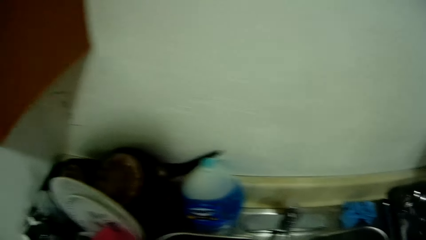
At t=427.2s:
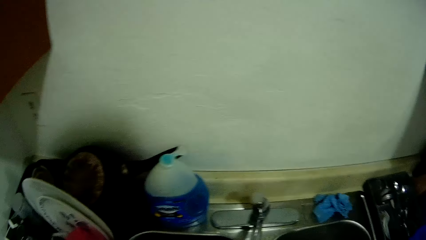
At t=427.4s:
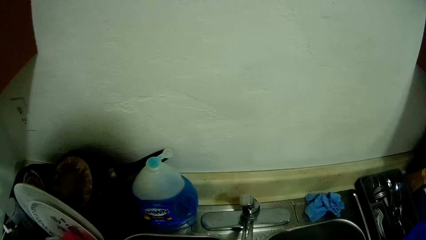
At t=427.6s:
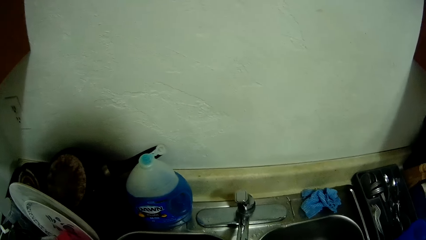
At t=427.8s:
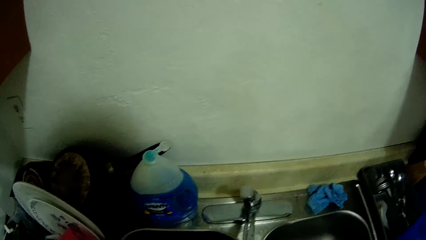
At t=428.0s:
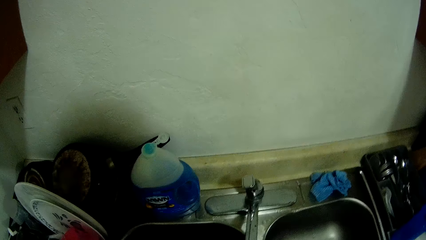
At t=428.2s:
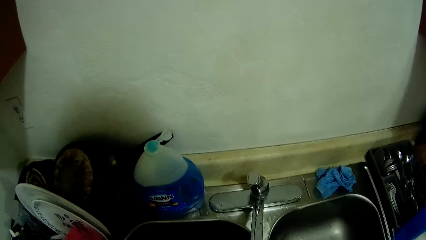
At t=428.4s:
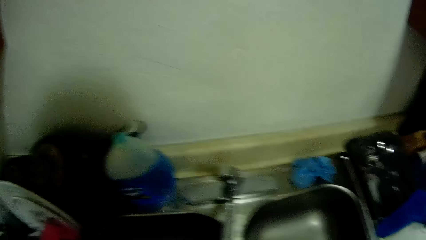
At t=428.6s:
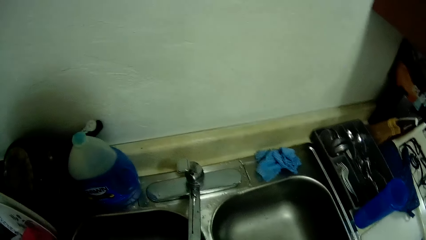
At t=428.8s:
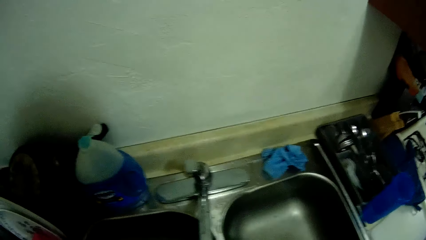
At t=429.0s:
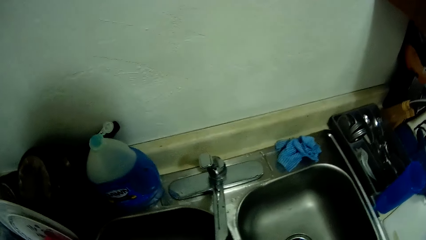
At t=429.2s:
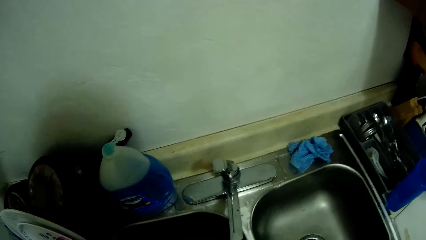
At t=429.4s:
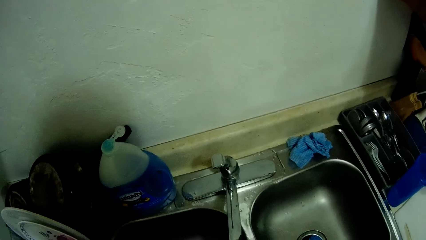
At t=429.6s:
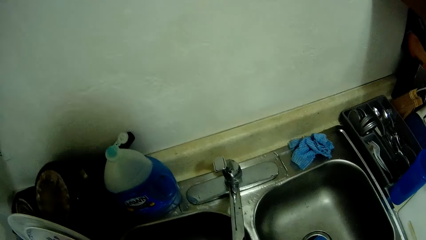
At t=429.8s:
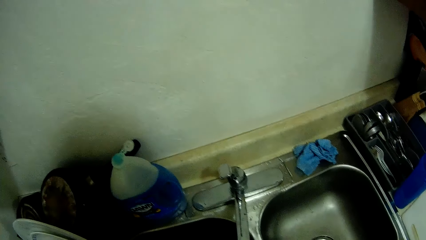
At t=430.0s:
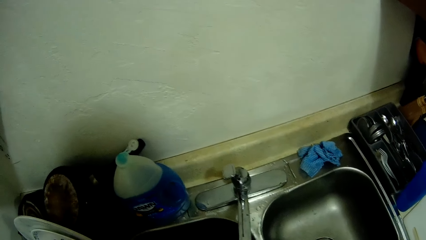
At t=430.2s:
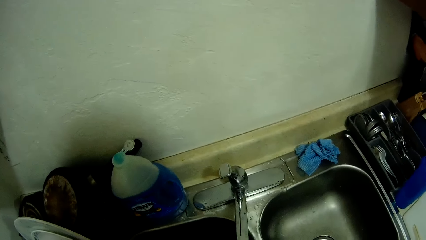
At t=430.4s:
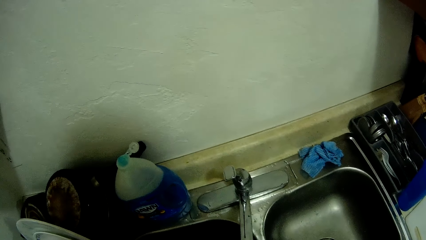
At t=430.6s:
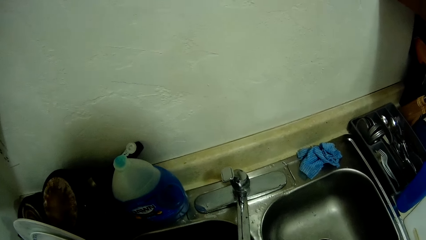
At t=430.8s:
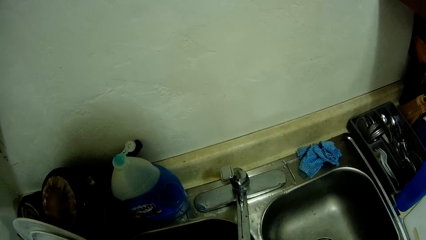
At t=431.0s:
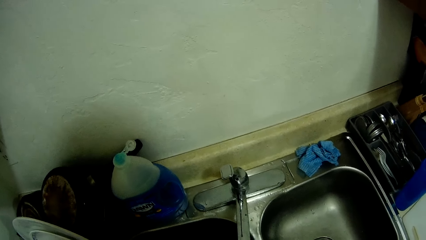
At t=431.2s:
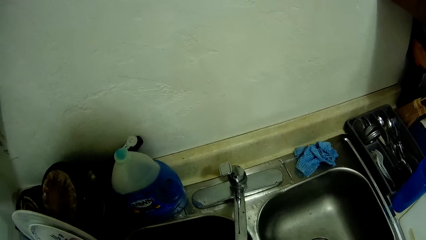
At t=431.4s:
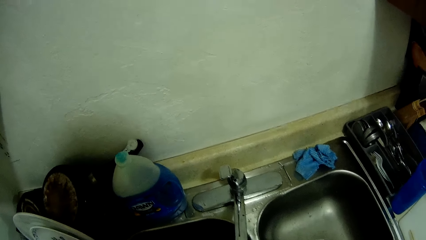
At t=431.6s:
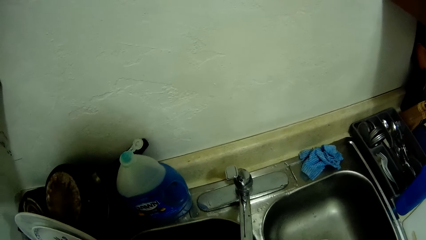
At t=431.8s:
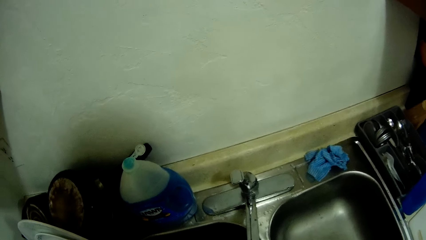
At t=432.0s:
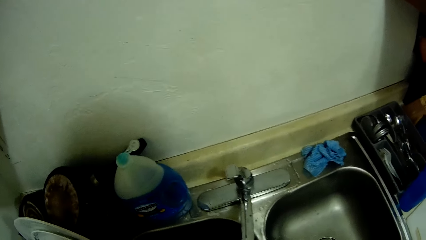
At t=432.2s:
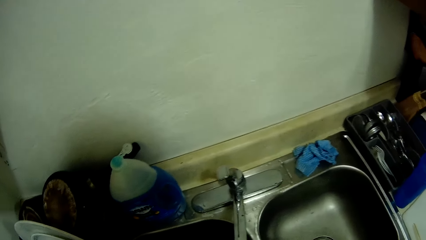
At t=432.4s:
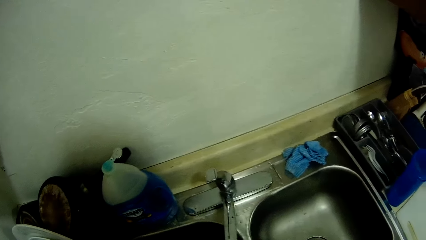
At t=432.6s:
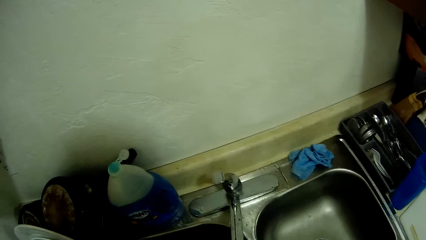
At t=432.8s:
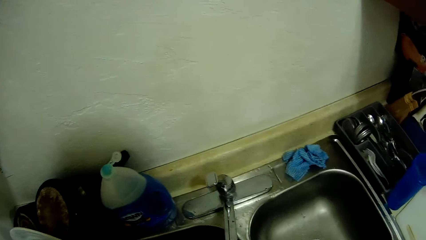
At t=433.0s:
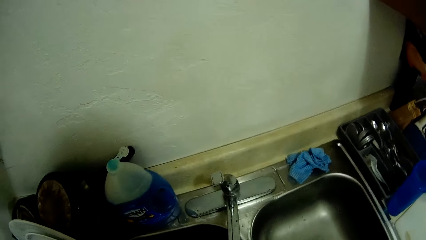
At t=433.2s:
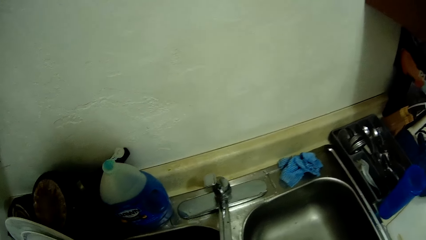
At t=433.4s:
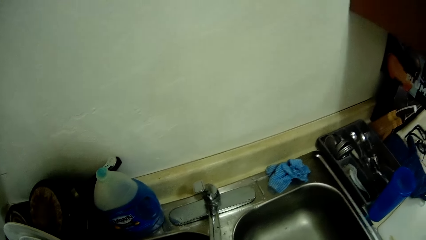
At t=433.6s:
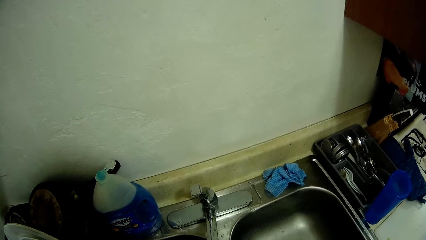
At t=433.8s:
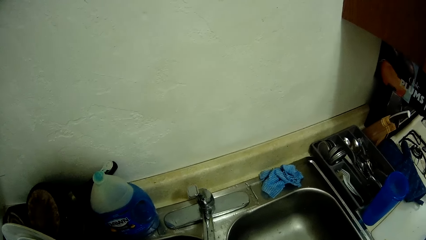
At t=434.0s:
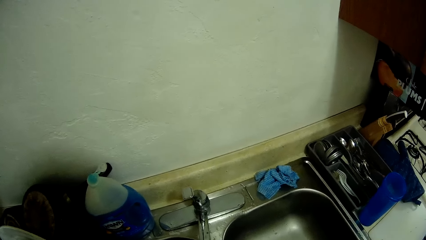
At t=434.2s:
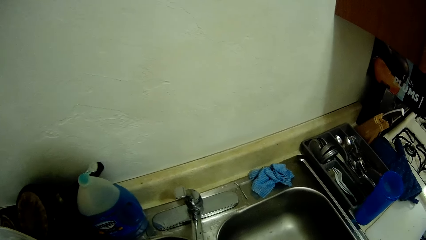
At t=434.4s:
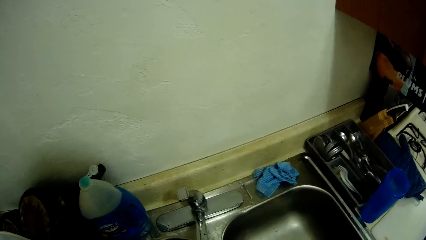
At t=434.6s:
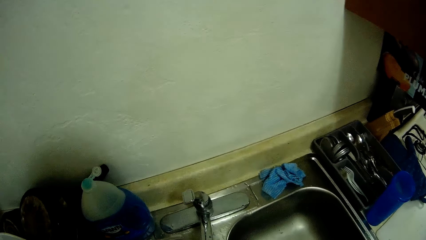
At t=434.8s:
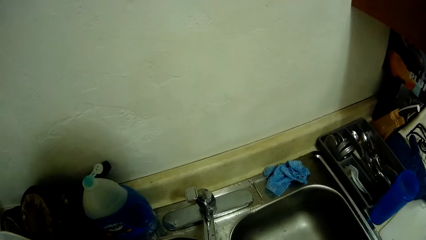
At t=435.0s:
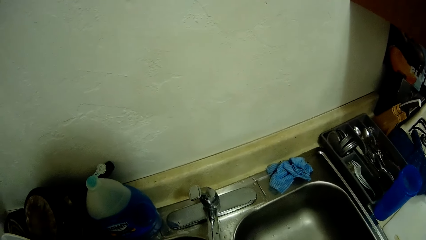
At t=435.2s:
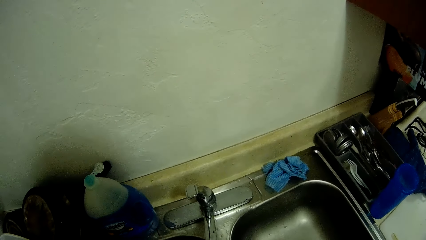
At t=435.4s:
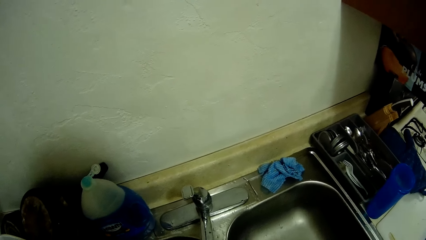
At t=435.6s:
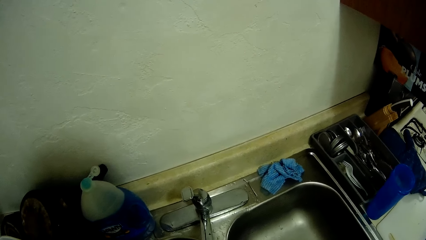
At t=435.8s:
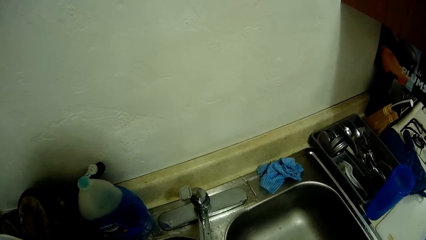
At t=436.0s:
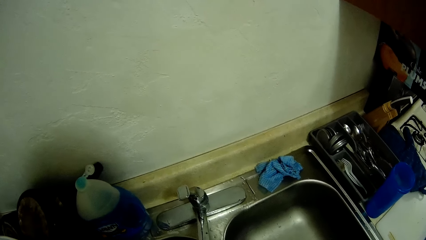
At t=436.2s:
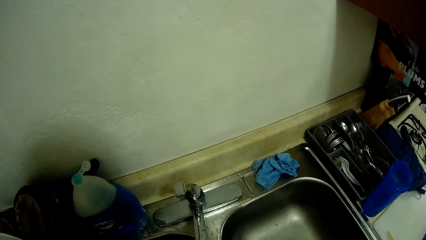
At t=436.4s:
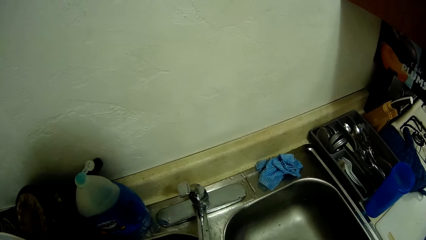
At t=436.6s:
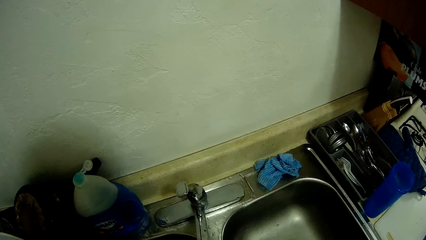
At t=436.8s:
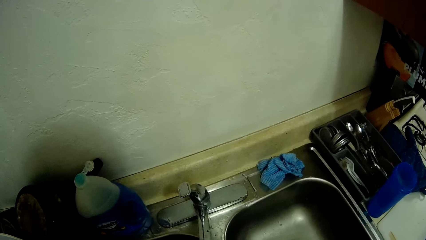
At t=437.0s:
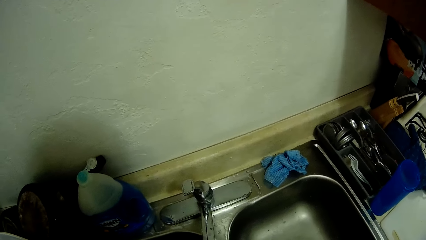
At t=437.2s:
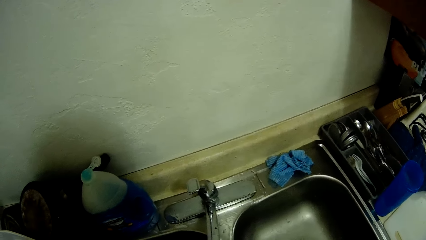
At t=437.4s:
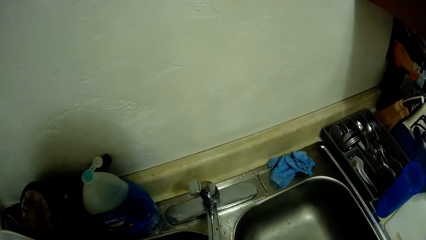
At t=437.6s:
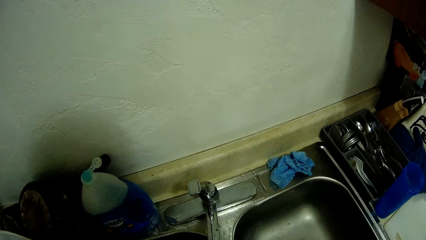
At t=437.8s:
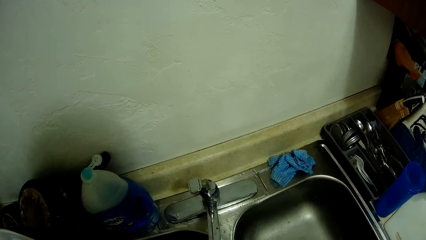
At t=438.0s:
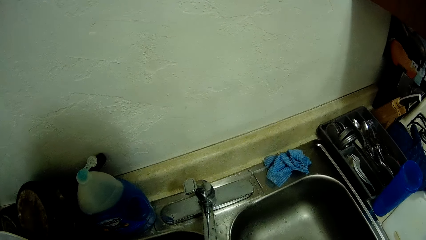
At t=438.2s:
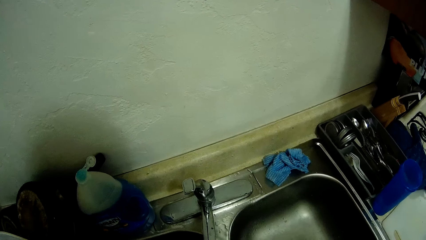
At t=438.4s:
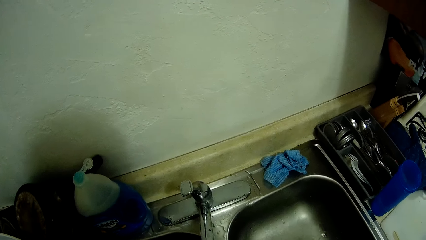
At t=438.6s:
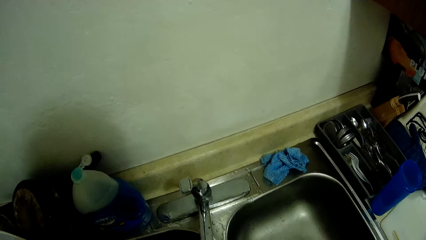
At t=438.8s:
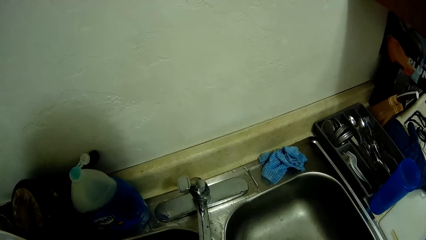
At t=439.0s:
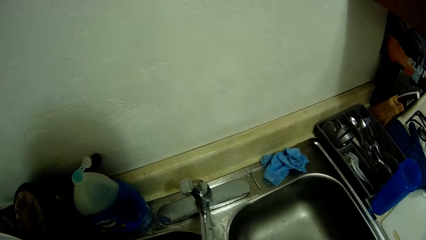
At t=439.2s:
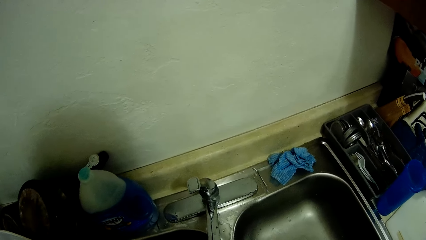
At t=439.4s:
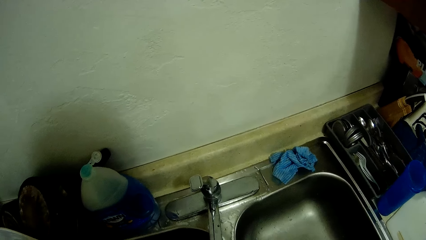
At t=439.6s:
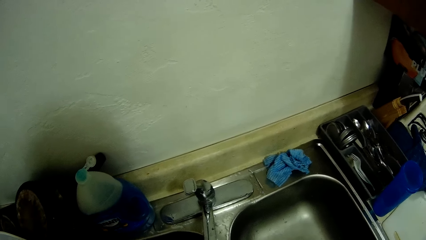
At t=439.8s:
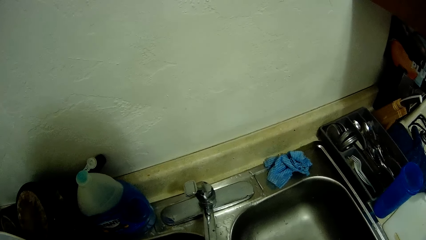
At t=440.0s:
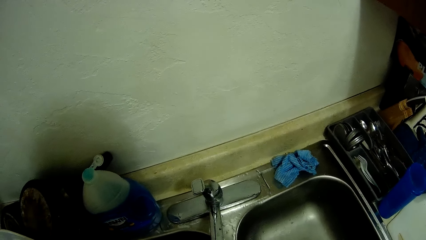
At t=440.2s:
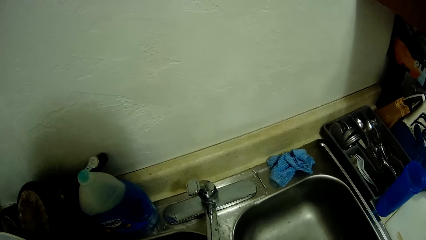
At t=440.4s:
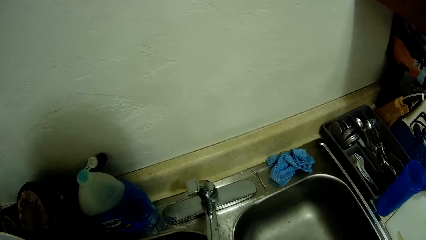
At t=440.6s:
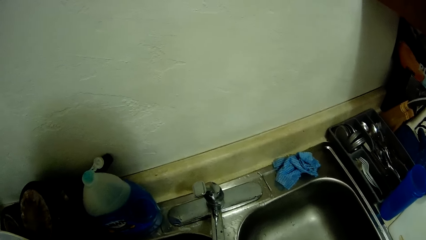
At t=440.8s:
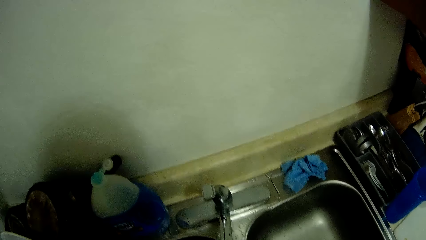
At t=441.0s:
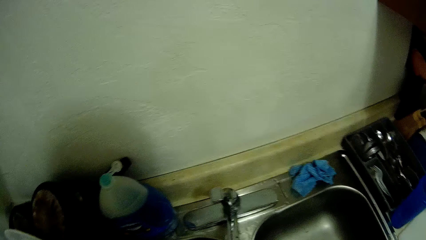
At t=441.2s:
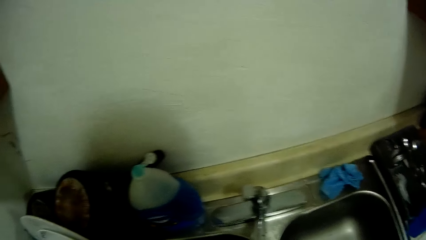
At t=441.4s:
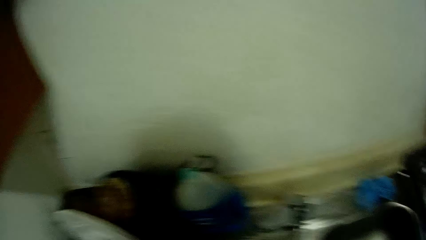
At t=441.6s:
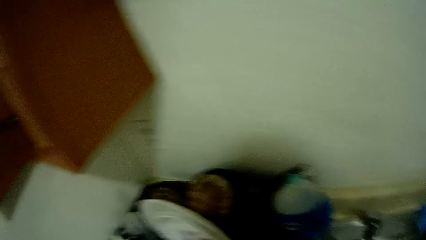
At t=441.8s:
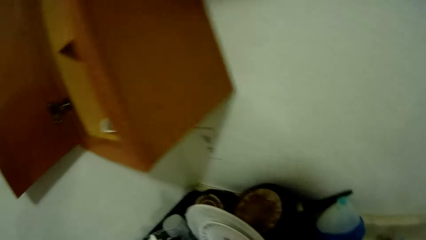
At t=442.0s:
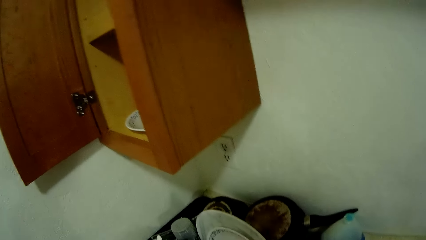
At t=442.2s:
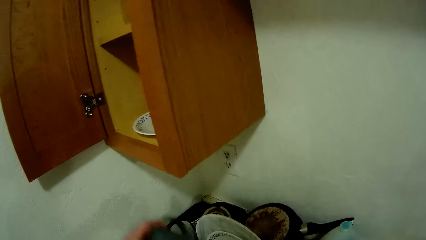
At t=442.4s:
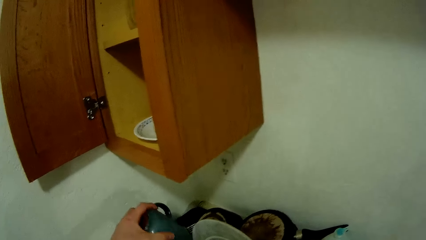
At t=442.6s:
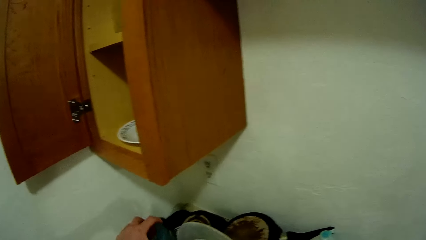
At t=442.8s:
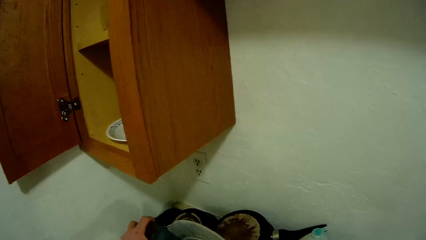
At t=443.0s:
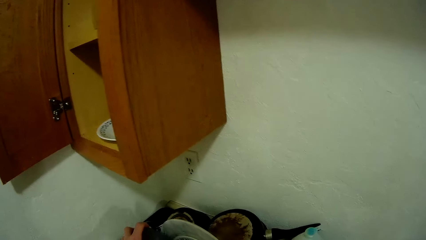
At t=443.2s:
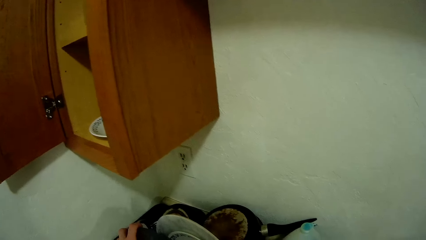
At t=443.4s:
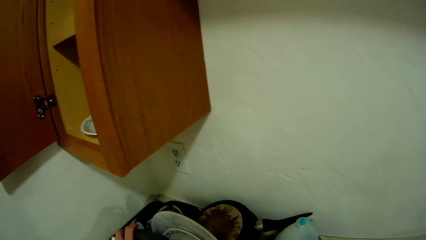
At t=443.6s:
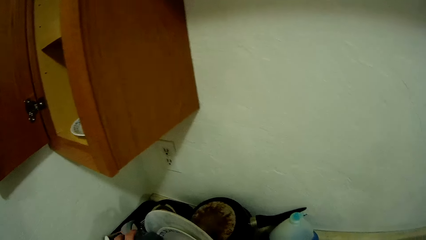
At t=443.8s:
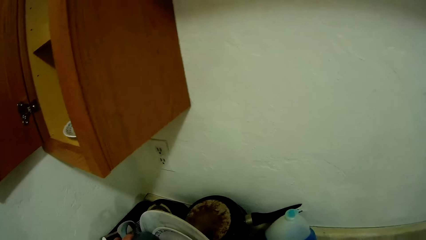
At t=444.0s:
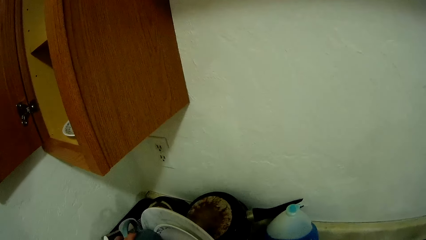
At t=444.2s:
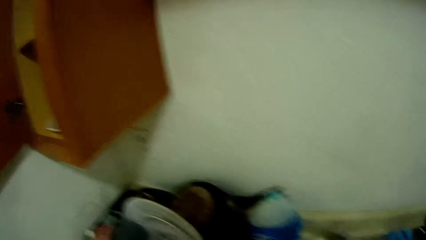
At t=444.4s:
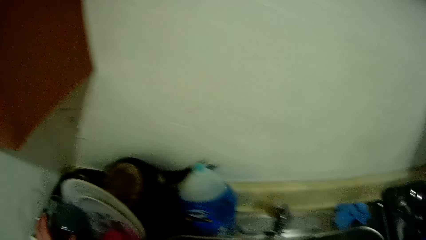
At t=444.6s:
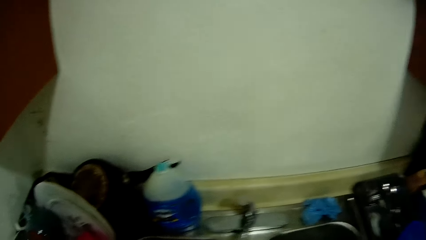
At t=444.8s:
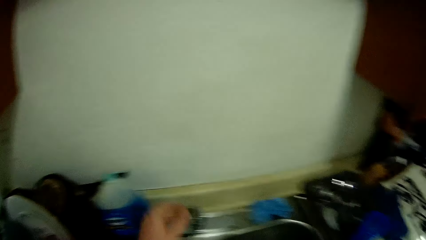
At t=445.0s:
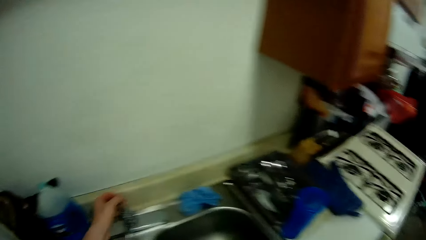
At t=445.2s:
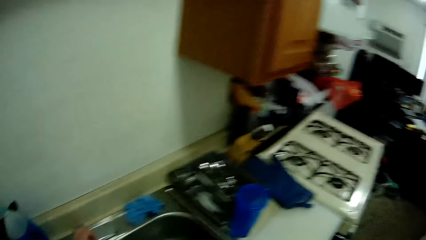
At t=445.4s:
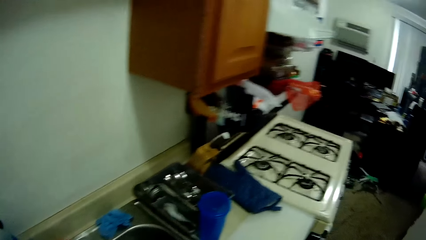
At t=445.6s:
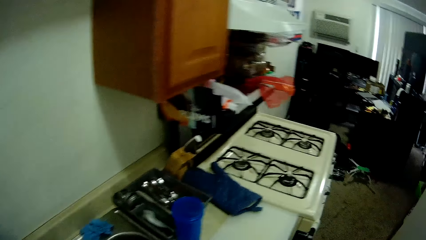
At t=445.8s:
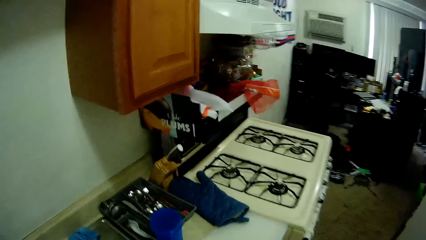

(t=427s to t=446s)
The camera wearer cleans the cup. She drops the cup in the basket with her left hand. She cleans the chopping board.
